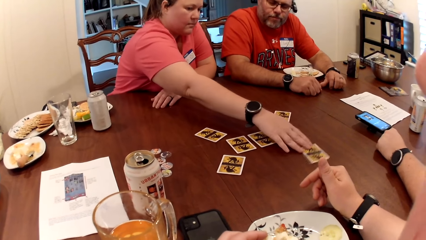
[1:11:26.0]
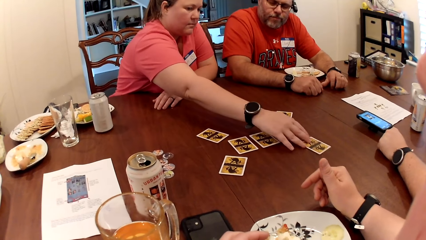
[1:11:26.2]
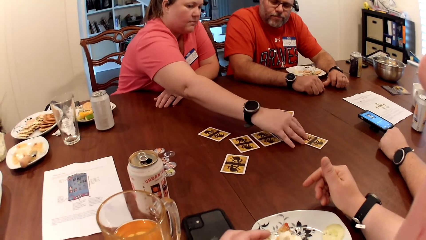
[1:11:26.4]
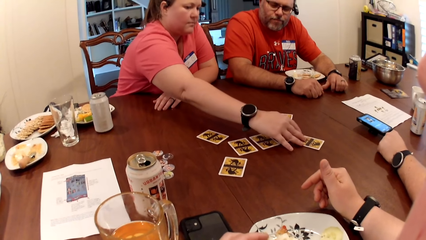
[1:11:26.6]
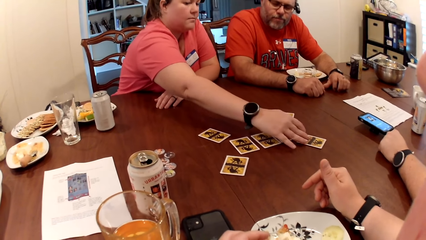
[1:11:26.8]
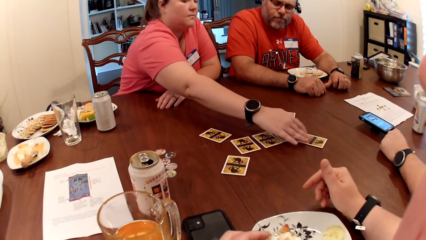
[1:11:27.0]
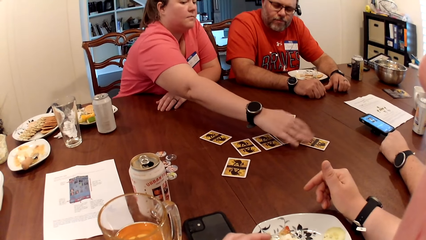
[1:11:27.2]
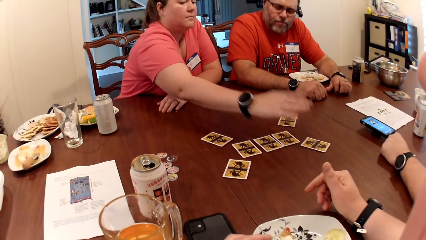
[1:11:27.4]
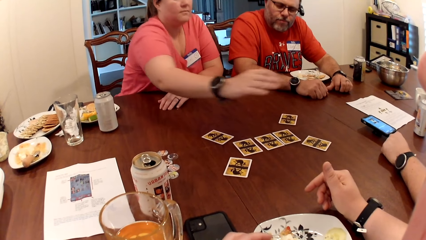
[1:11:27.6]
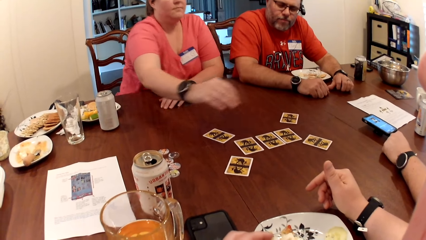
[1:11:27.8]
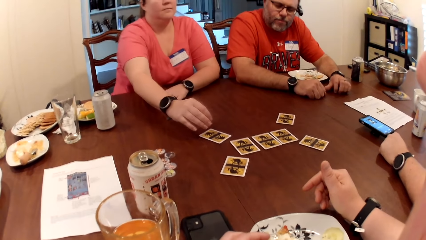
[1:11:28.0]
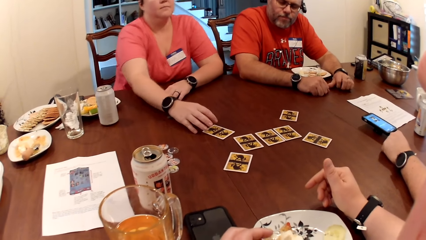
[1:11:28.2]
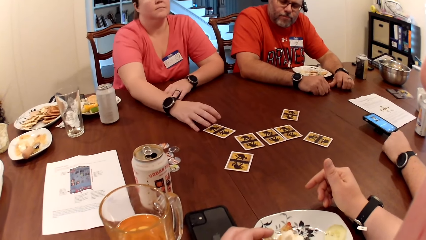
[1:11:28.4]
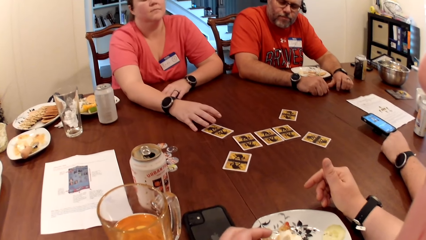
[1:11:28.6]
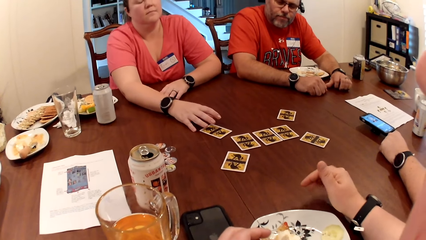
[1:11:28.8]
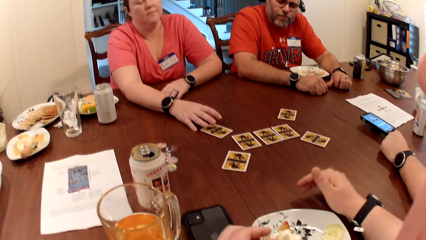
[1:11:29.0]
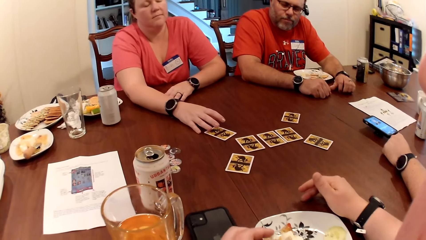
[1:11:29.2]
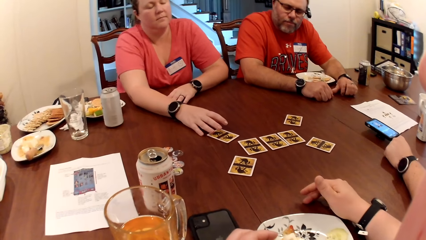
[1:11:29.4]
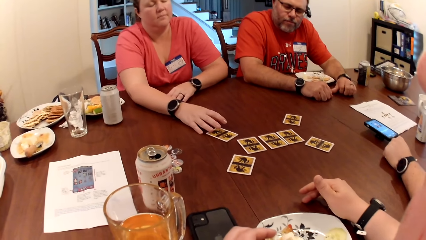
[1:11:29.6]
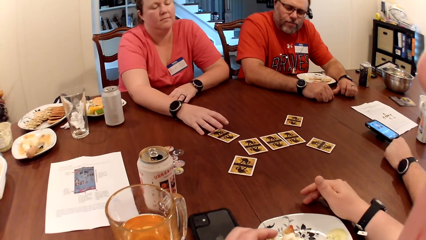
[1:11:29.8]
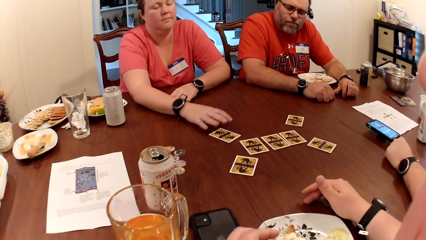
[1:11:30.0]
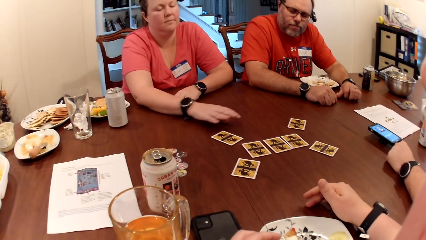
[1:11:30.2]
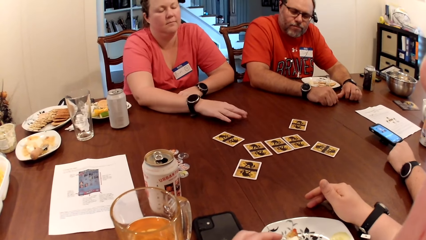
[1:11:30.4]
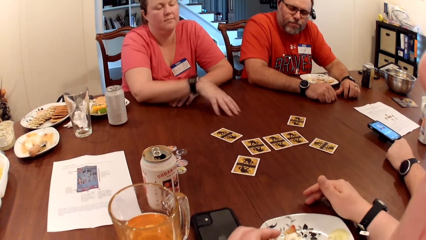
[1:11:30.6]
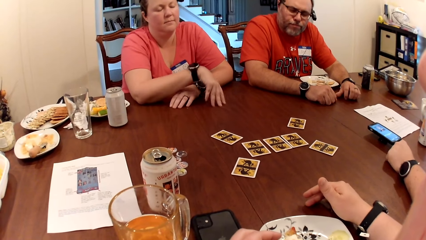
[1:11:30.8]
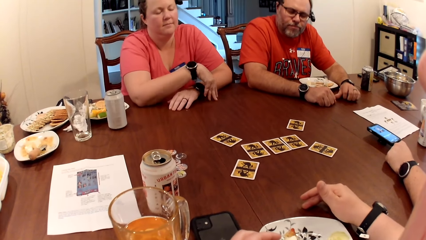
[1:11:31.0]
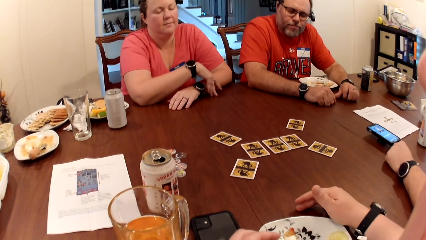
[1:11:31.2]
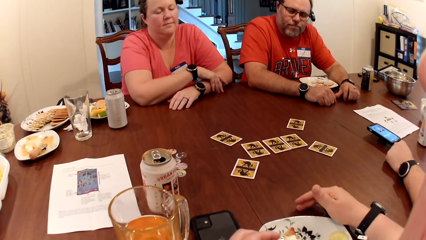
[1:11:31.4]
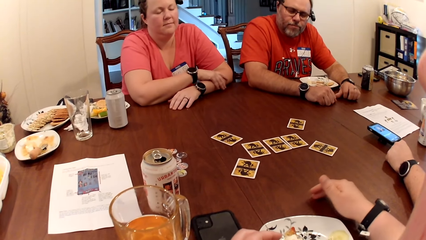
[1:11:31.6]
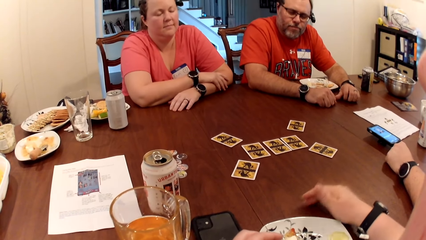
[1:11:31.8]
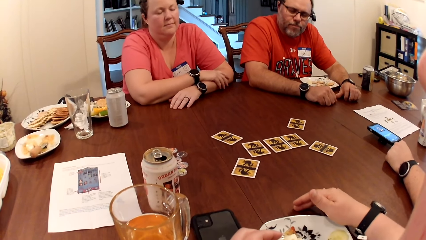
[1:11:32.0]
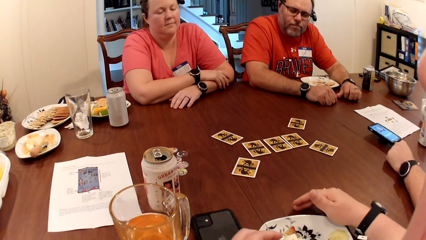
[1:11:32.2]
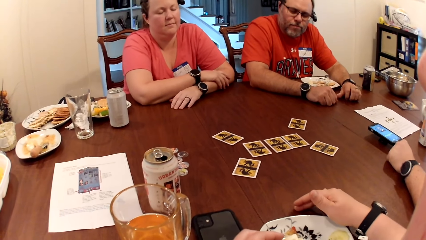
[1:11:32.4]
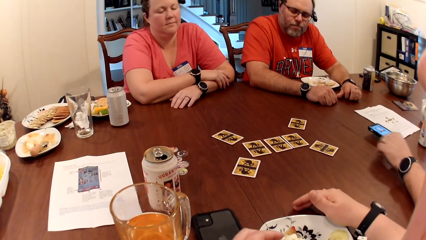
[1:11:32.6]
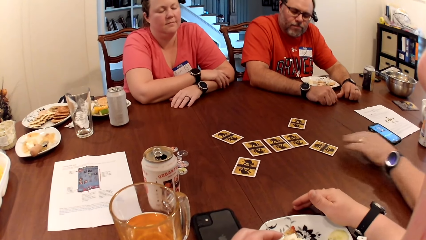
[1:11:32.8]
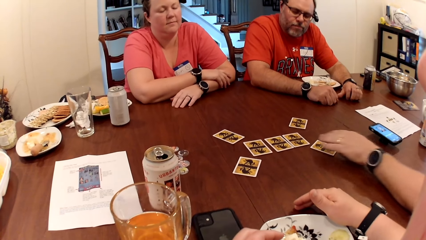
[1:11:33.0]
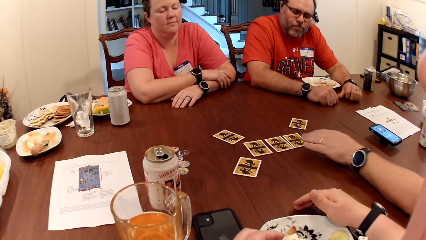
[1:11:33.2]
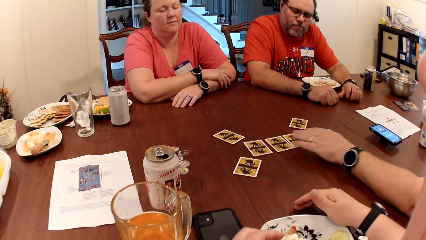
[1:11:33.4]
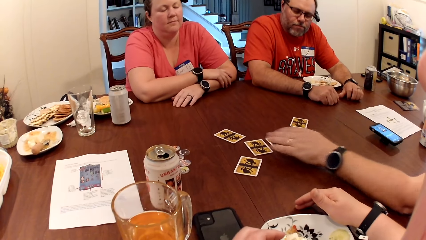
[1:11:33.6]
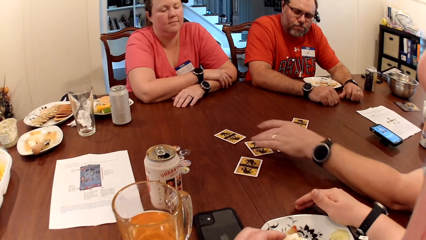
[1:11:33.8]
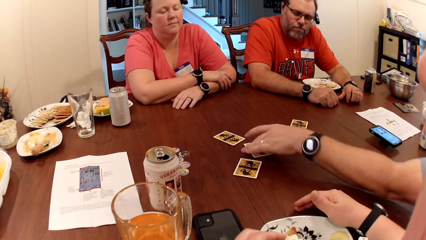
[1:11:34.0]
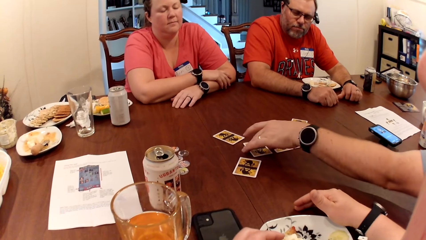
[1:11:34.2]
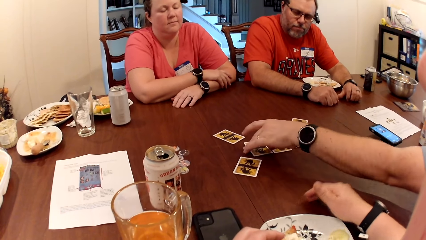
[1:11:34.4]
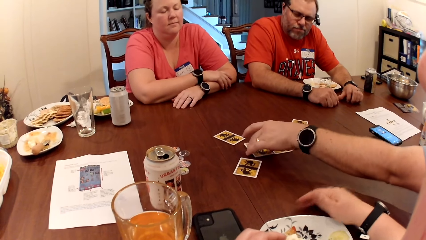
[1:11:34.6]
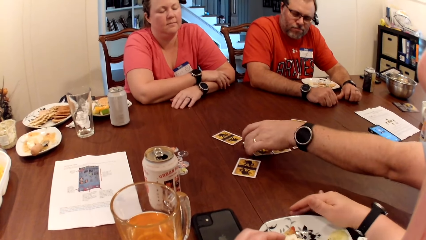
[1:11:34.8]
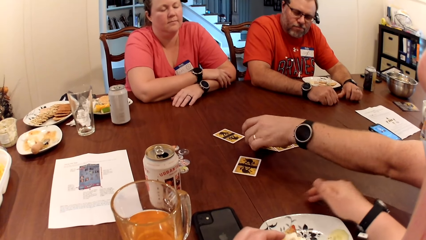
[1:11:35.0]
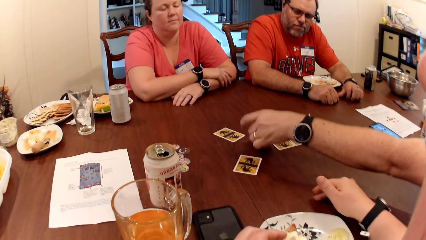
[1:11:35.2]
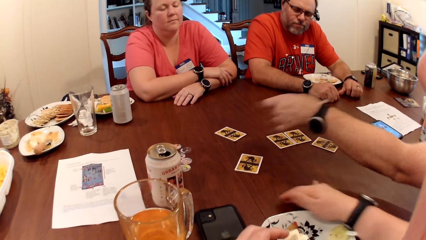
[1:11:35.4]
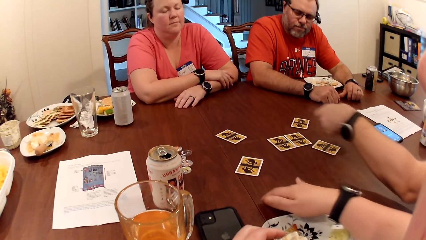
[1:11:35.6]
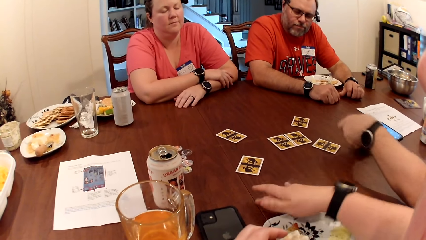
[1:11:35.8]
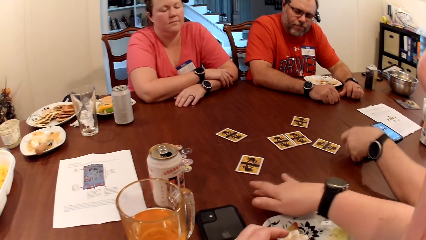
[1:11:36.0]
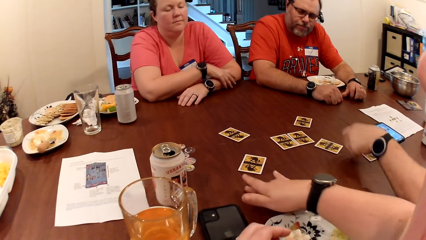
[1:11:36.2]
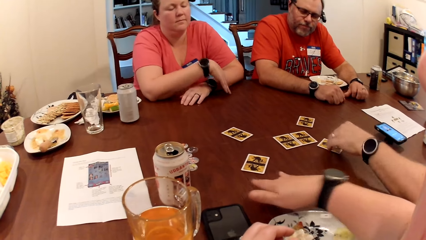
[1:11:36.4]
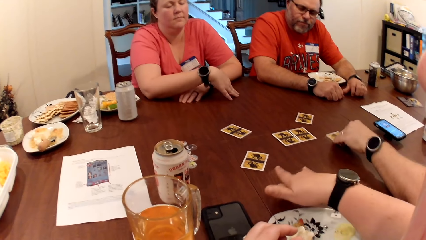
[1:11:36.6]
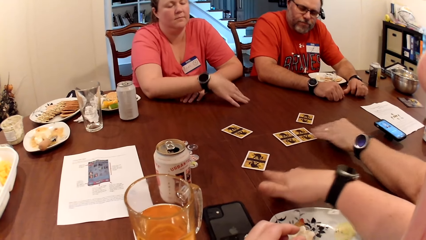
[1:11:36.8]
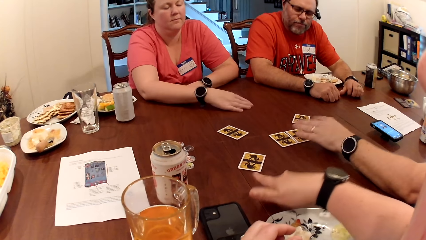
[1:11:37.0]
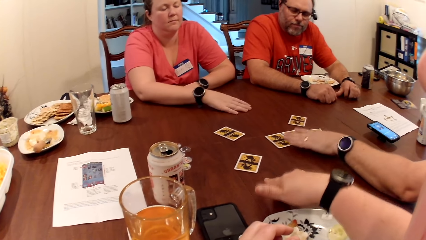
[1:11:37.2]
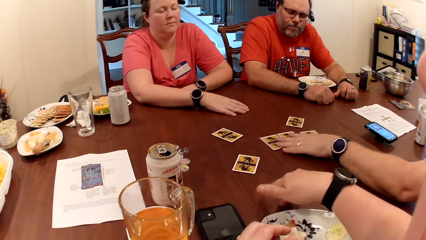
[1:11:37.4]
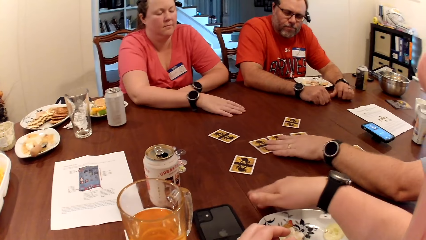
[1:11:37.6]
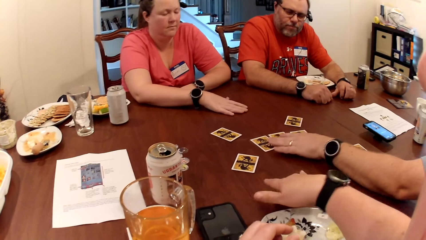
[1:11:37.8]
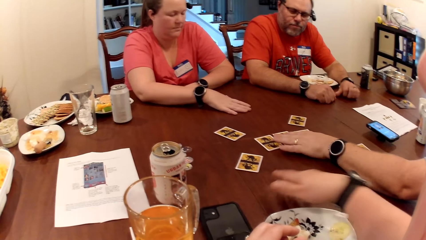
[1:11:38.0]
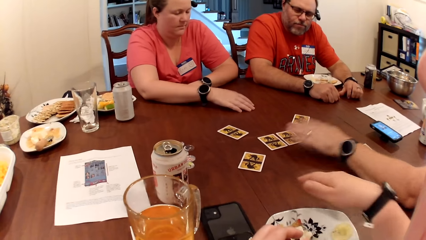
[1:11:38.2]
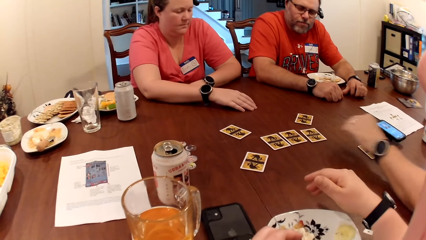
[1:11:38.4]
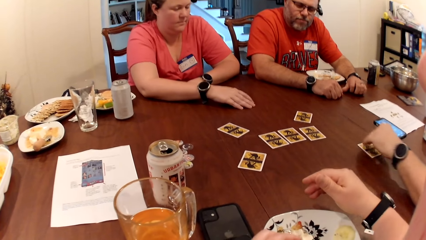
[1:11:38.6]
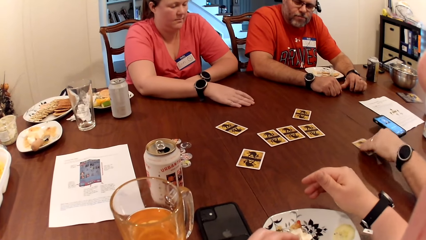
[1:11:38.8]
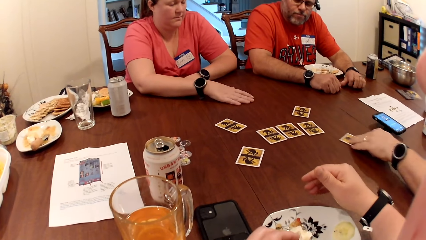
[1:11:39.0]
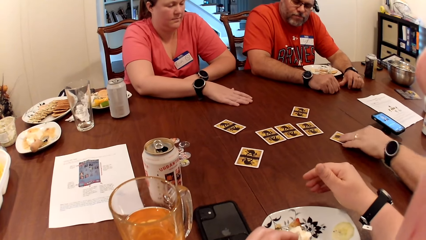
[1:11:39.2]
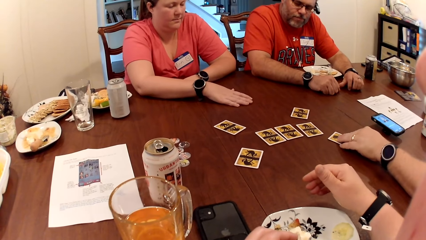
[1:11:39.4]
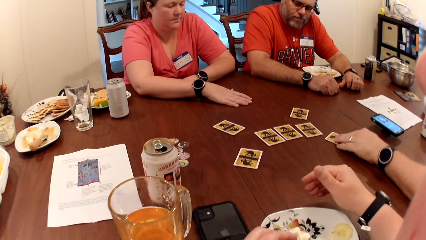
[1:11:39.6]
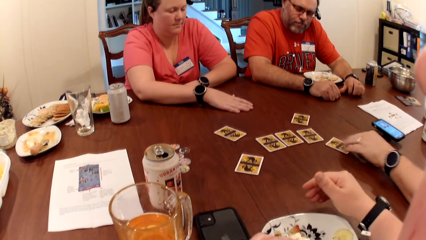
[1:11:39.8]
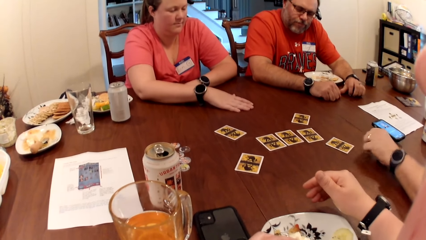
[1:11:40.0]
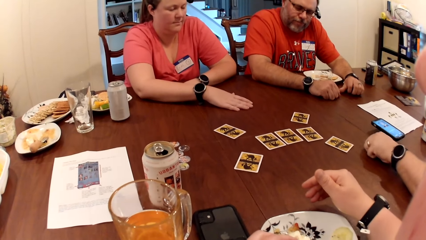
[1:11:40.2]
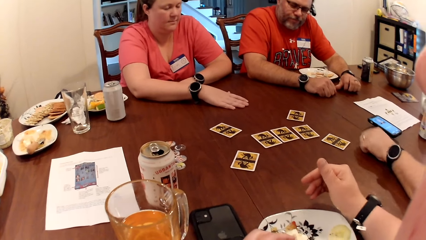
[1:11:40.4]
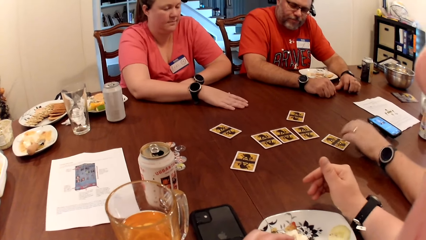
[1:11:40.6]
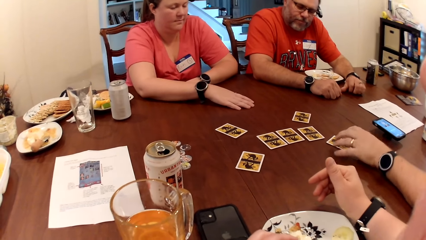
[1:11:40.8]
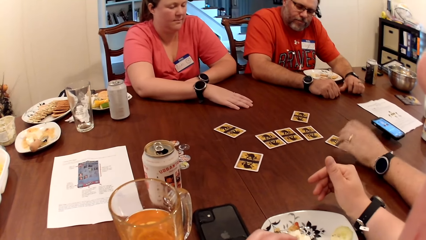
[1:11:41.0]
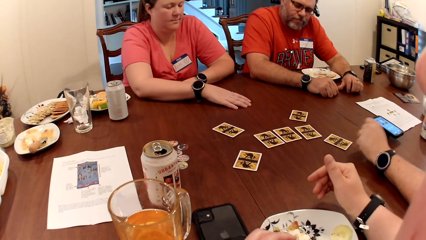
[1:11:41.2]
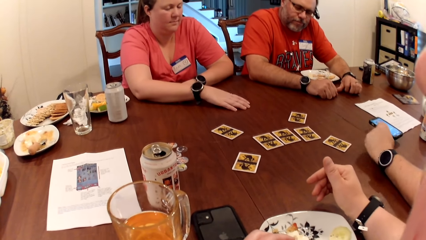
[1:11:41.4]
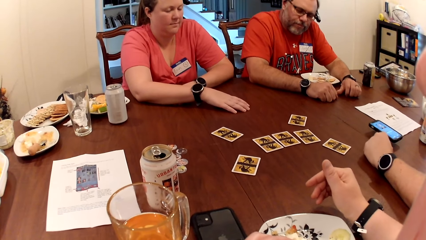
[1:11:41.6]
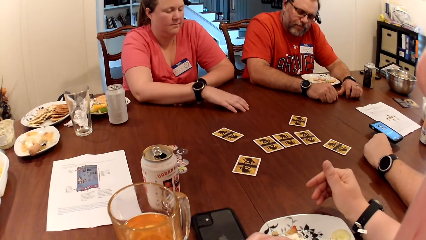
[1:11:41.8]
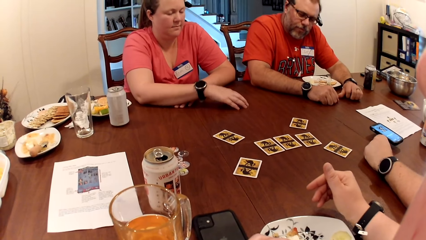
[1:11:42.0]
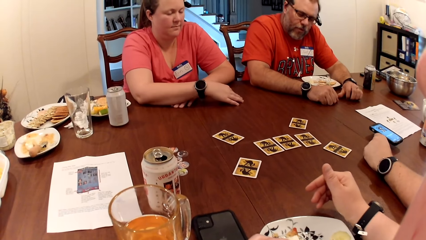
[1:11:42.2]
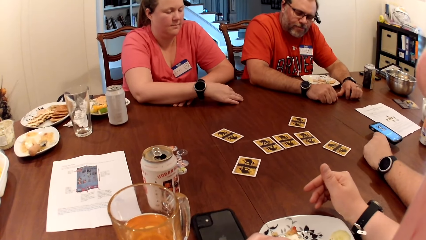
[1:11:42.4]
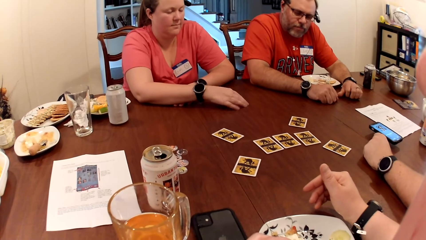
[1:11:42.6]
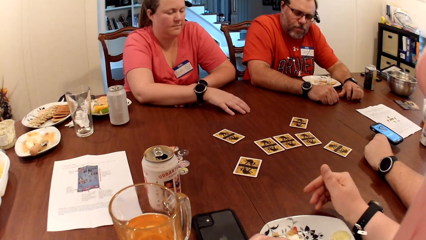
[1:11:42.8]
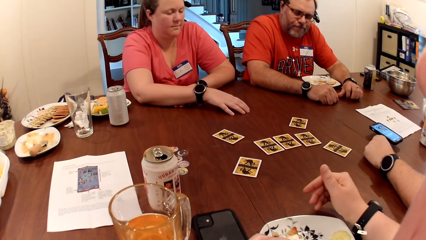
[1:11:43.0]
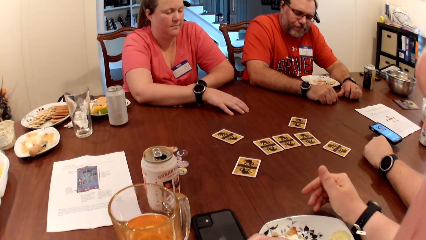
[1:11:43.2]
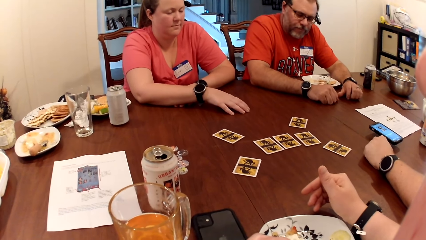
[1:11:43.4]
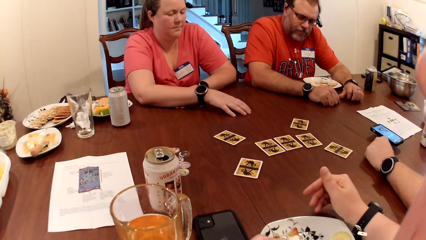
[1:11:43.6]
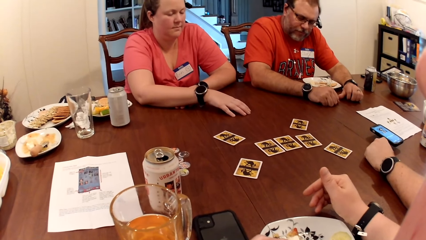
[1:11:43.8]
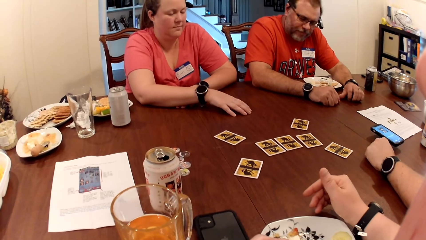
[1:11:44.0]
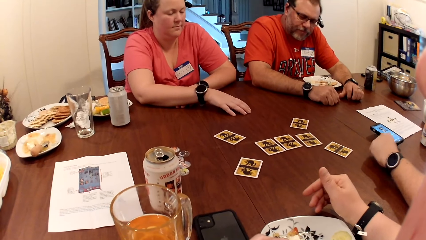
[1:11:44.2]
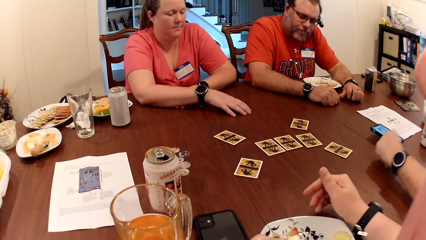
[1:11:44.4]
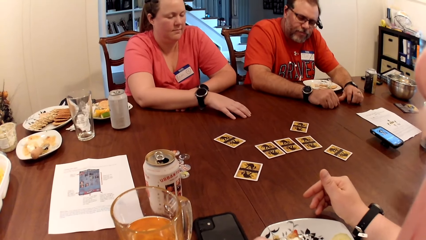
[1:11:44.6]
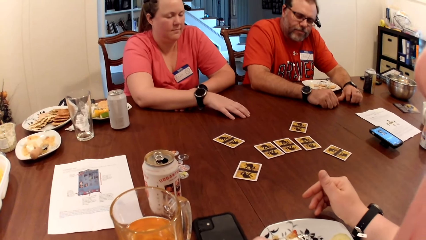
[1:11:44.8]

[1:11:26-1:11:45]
A woman moves the card on the table with her right hand. A man picks a card from the table with his left hand and drops the card on the table with his left hand. The man moves the card on the table. The man moves the cards on the table with his right hand. The man moves the card on the table with his right hand.
